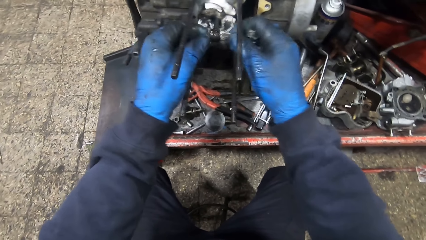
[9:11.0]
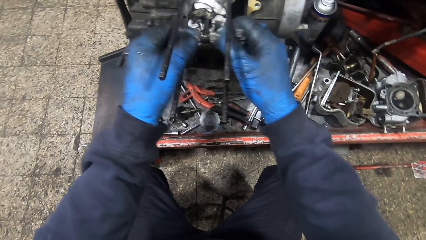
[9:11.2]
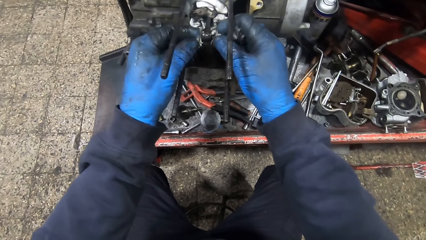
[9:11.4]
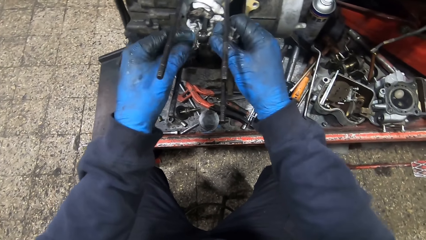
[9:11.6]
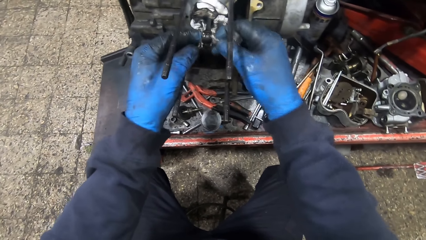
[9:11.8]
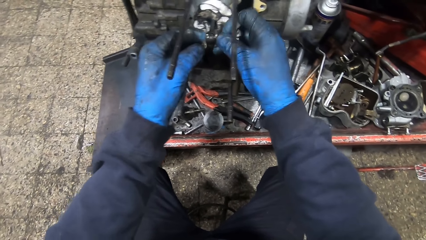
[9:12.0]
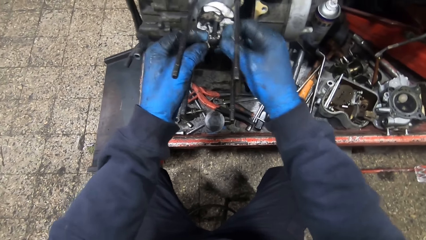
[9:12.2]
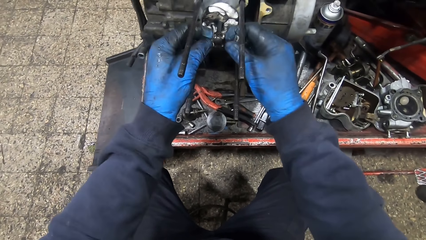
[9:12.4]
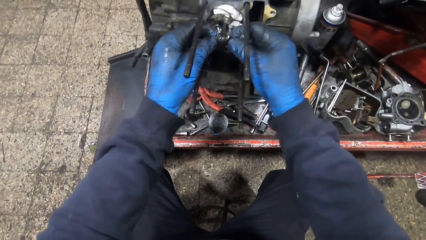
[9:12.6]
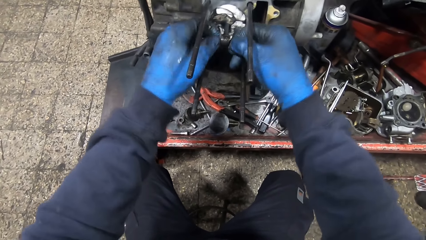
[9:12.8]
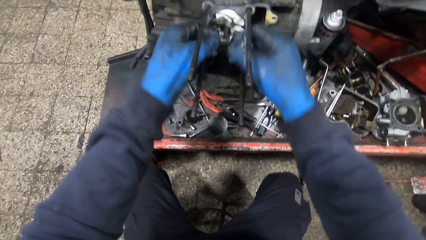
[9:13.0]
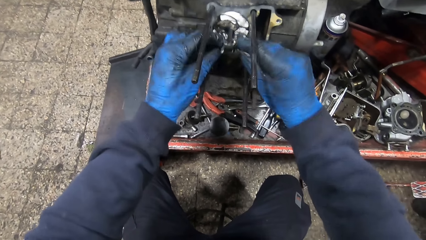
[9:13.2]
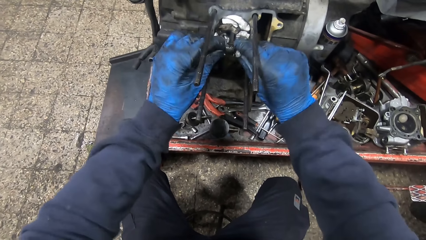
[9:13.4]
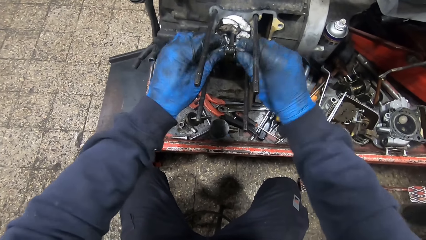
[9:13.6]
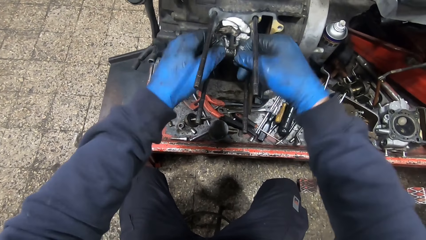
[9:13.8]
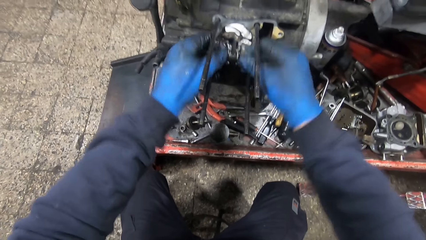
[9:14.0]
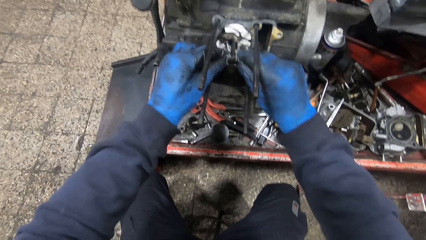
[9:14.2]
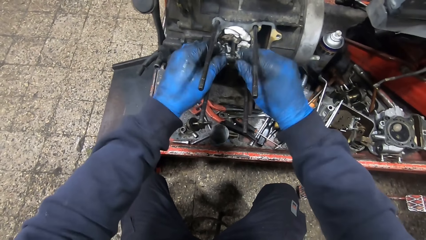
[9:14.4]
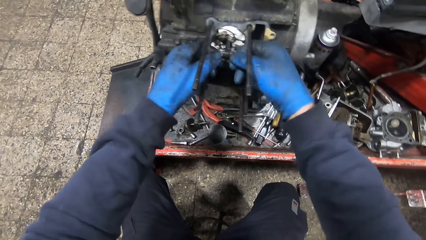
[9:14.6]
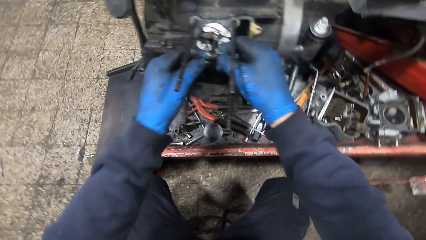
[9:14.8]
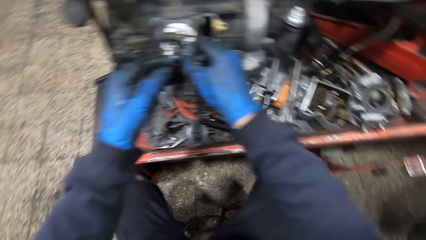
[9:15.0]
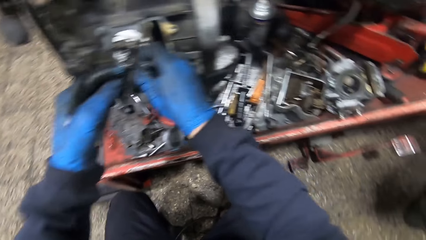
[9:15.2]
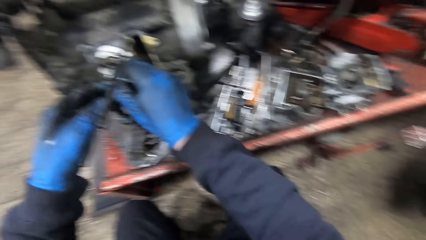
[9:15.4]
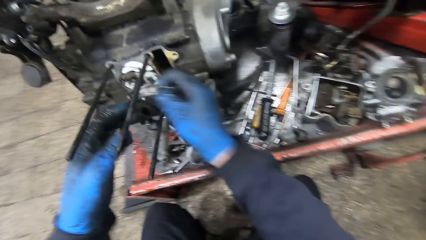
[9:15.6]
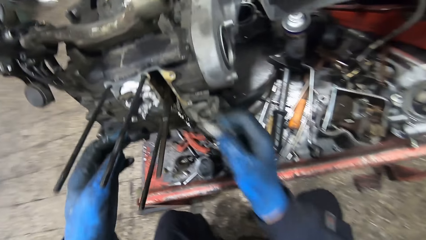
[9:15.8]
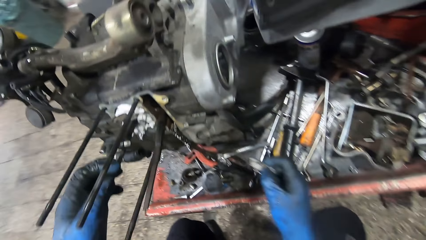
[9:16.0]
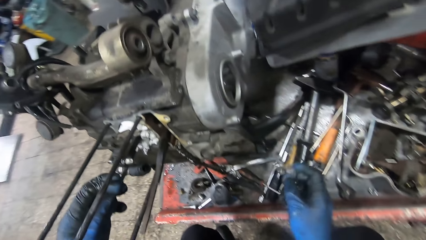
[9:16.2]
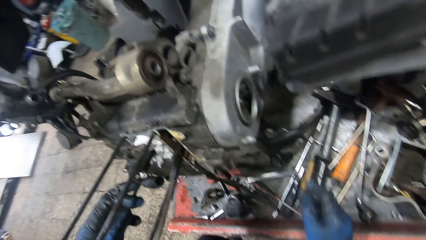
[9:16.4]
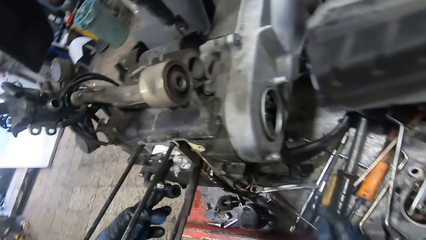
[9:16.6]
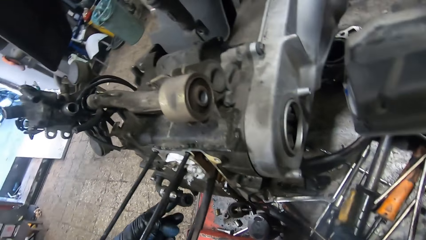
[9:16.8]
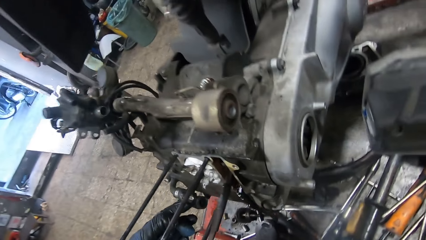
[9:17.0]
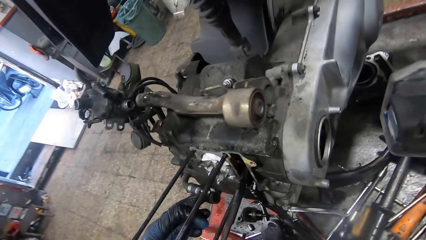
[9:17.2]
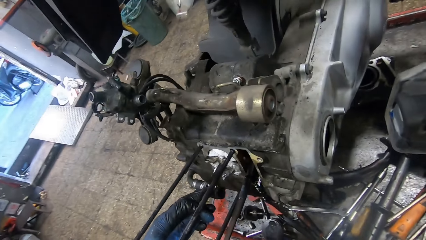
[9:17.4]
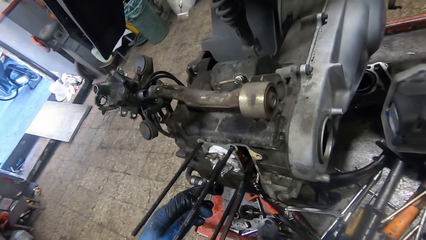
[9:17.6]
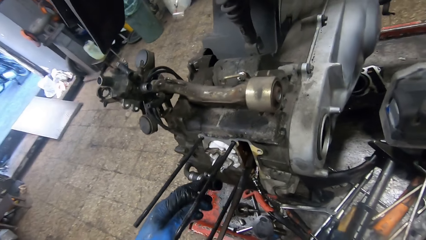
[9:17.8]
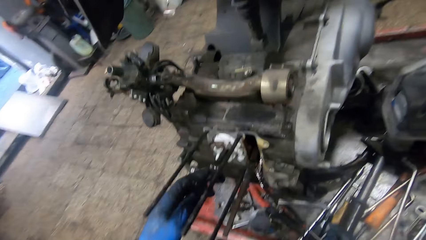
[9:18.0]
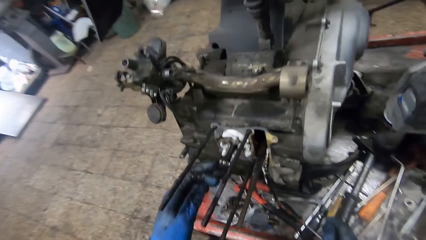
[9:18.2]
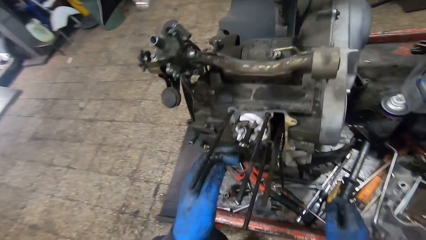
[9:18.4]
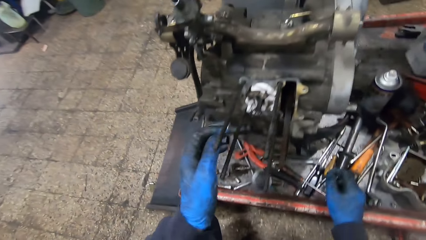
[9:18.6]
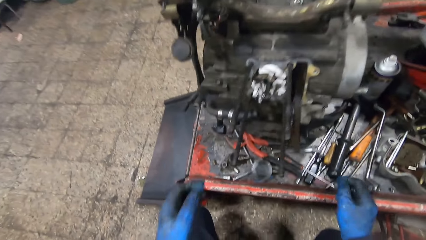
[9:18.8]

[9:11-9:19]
The camera wearer drops the tissue on the workbench with his right hand. He looks at the engine.

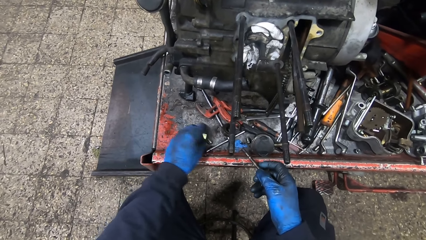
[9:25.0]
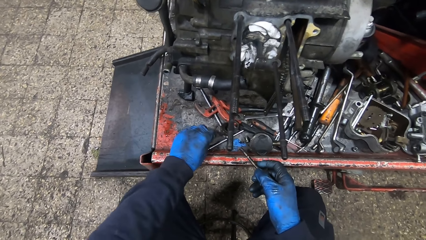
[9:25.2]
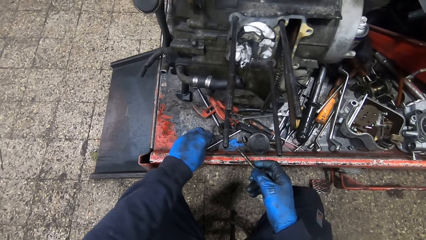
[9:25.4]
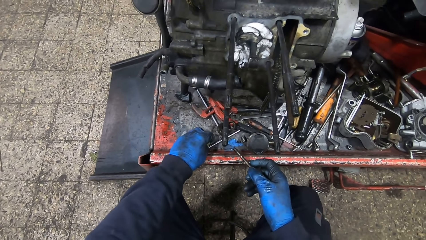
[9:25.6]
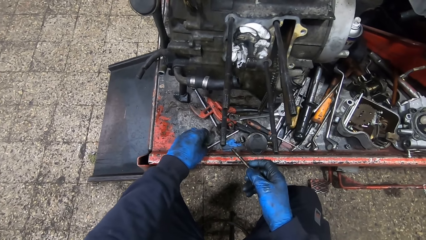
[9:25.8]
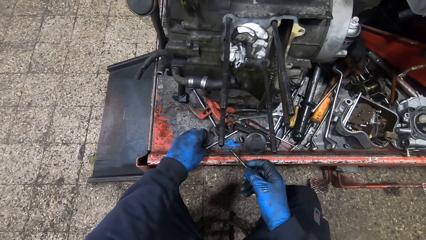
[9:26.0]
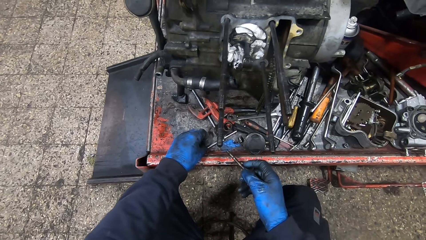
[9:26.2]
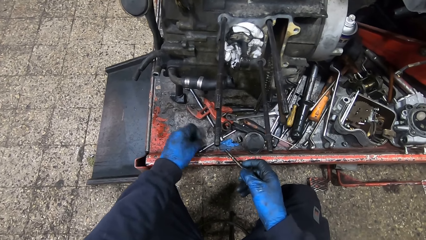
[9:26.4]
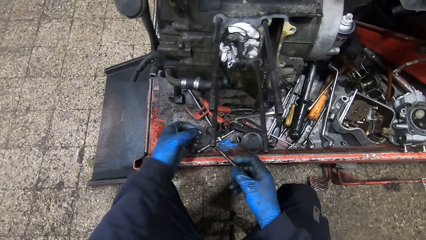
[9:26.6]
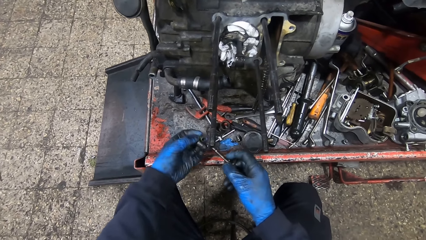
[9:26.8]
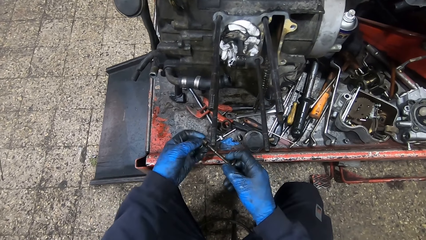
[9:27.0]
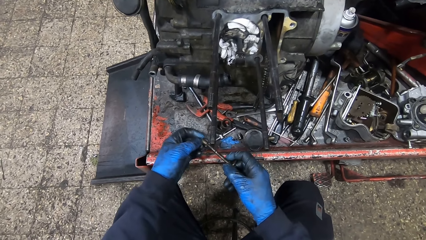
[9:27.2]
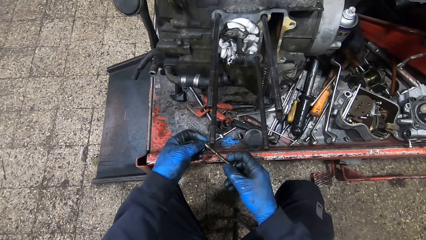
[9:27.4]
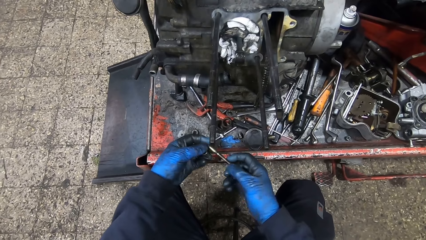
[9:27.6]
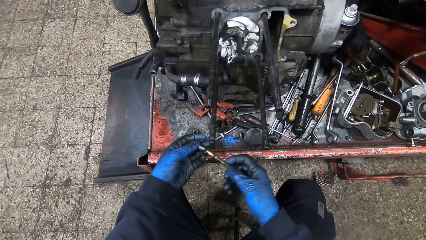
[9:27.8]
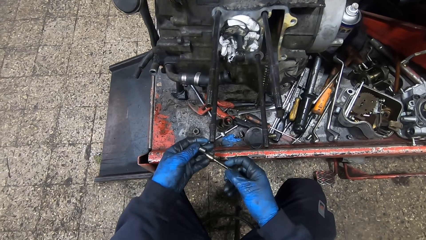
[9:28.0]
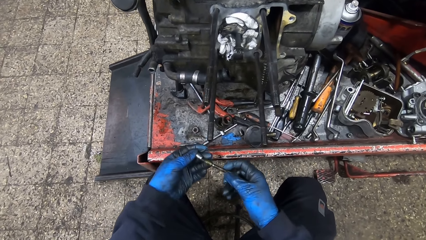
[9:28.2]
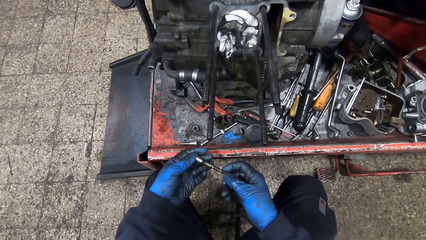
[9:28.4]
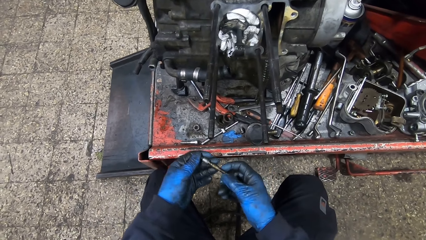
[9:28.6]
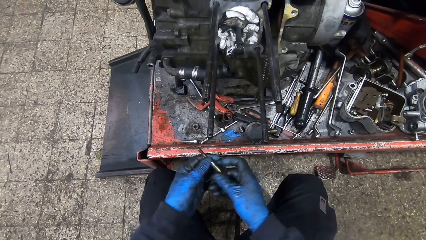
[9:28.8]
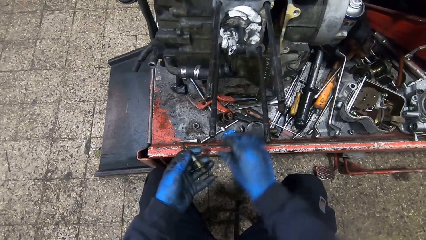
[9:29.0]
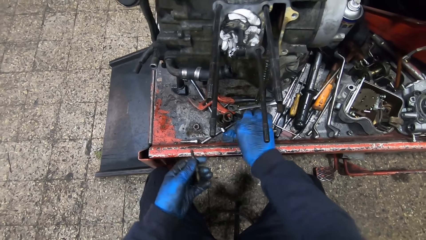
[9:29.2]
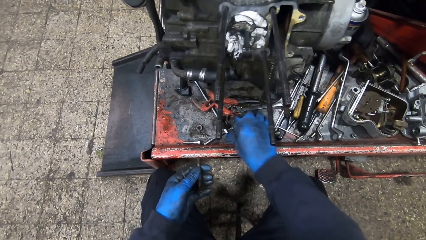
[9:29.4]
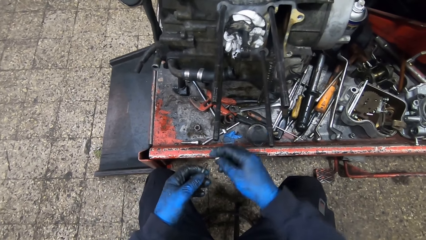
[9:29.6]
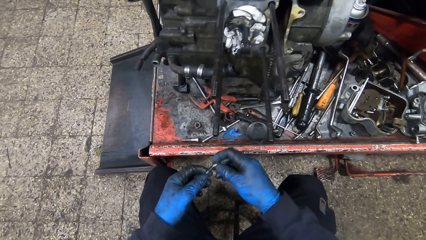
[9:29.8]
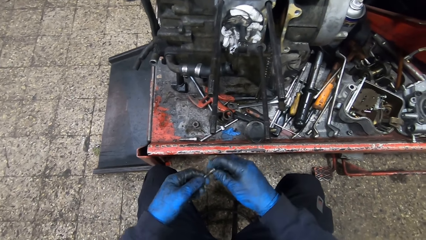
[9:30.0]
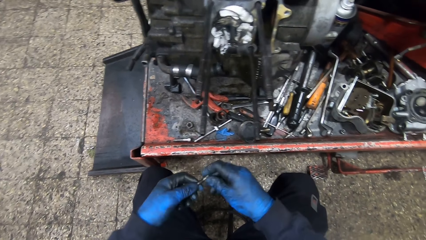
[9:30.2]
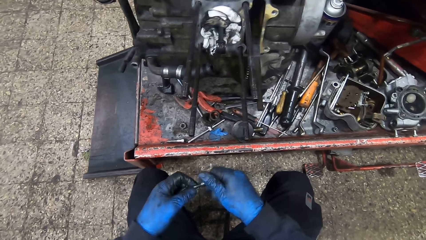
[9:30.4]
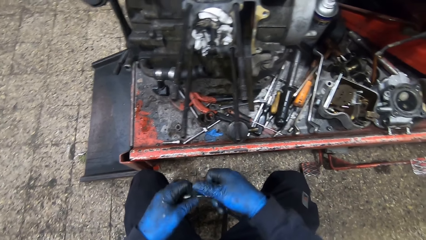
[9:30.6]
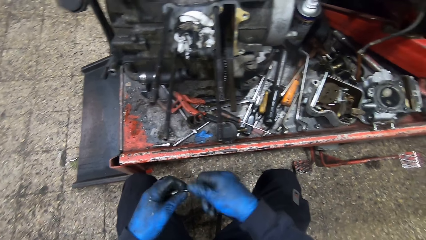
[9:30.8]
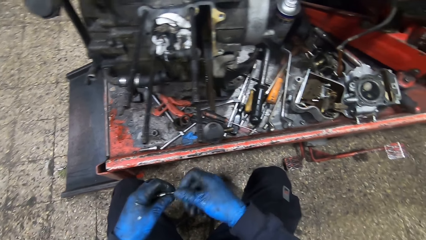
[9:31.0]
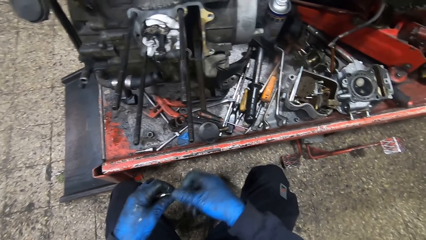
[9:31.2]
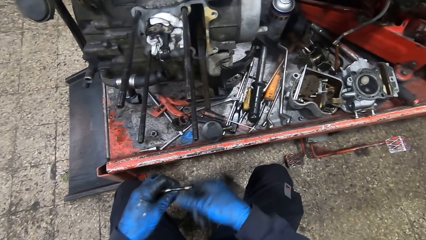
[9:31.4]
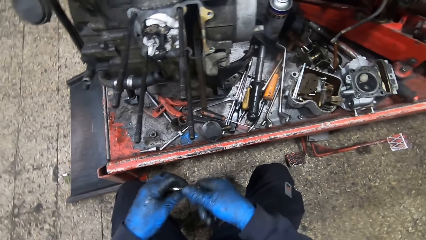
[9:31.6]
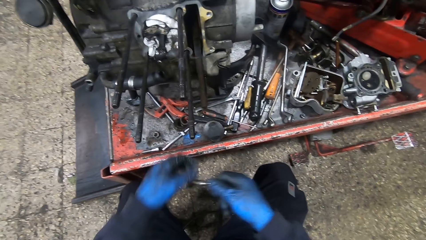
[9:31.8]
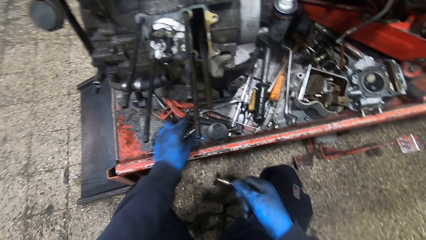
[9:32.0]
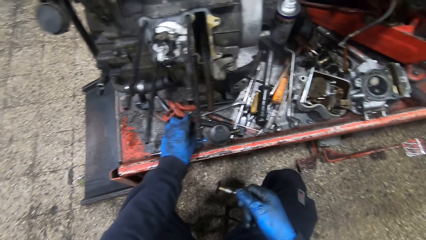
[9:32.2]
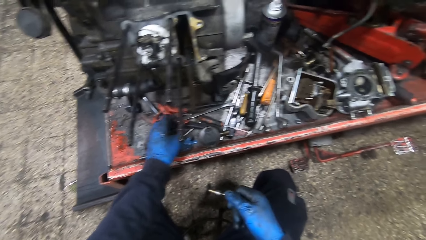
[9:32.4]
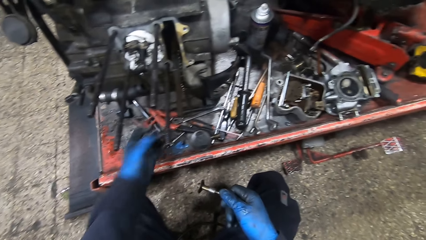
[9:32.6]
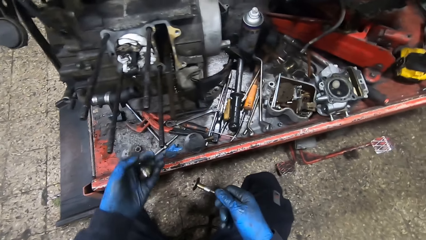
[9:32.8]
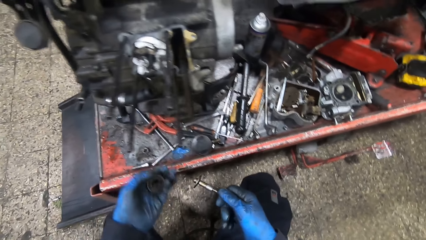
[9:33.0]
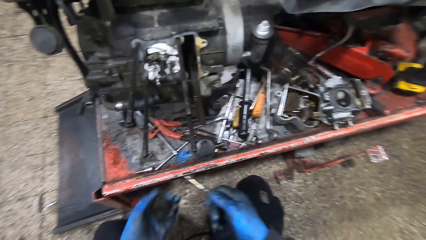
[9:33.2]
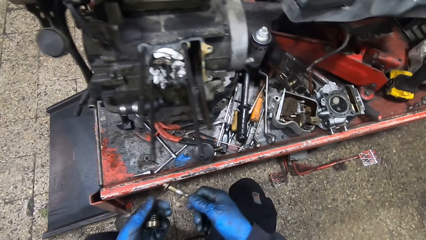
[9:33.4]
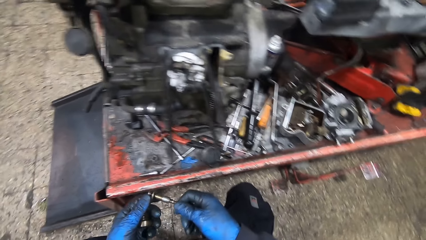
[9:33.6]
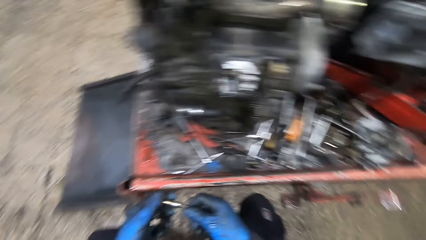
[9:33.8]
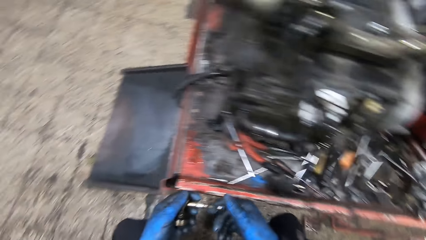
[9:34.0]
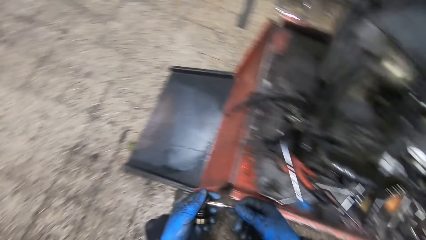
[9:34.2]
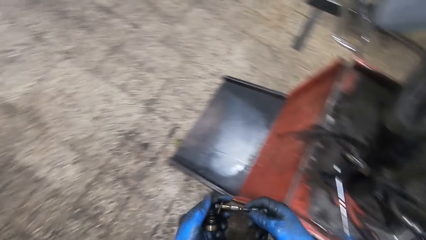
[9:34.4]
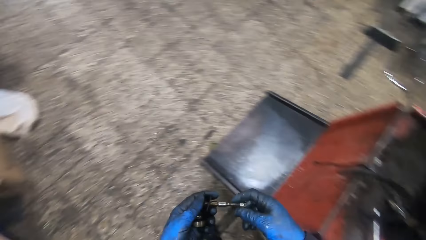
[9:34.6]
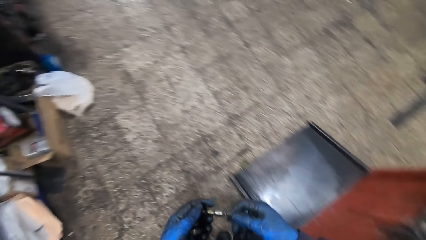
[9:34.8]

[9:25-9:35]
The camera wearer picks the bolts. He holds the bolts. He fixes the bolts on the screw or nut. He picks another bolt from the workbench with his right hand. He fixes the bolt on the screw. He tightens the bolt. He picks another bolt from the workbench with his left hand. He holds something. He holds the nut with hands.
